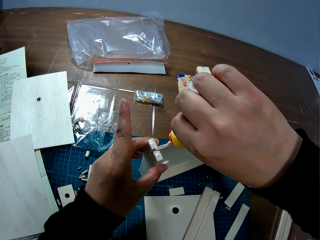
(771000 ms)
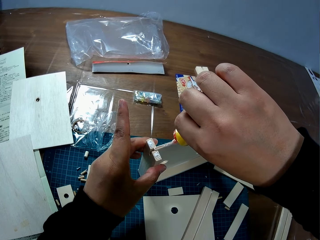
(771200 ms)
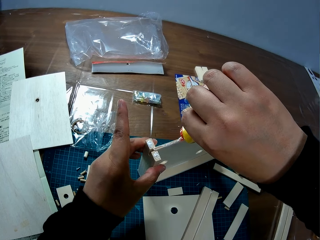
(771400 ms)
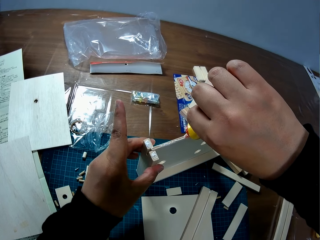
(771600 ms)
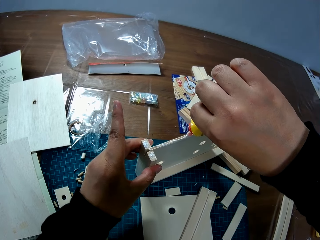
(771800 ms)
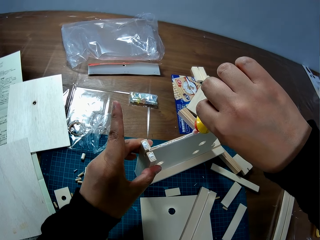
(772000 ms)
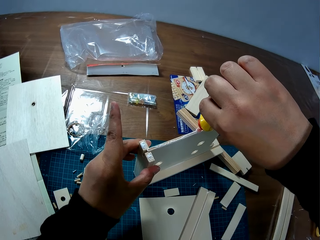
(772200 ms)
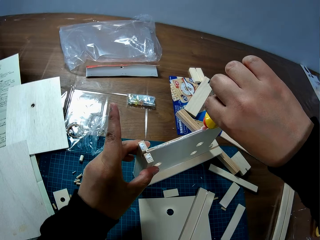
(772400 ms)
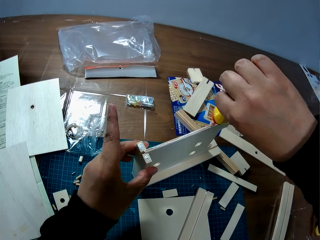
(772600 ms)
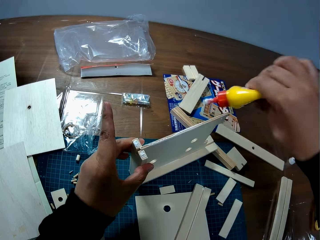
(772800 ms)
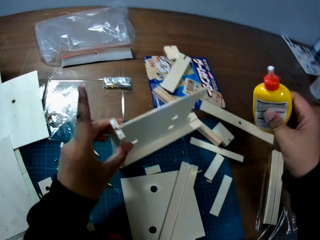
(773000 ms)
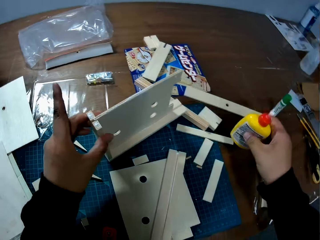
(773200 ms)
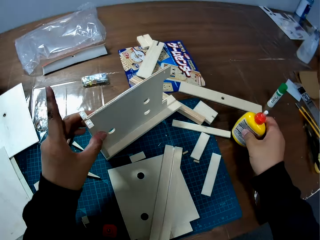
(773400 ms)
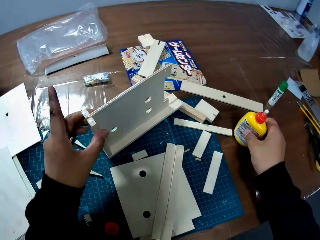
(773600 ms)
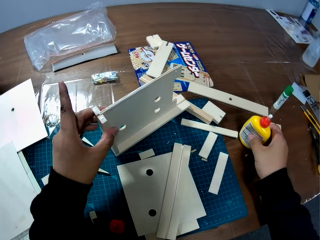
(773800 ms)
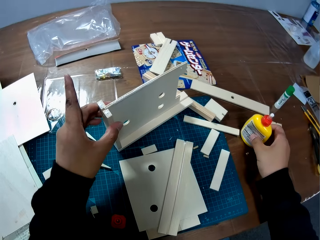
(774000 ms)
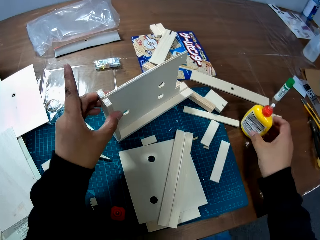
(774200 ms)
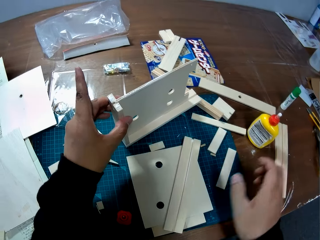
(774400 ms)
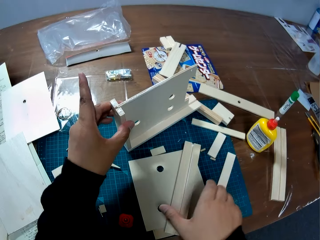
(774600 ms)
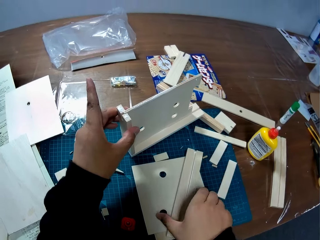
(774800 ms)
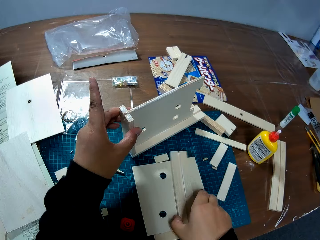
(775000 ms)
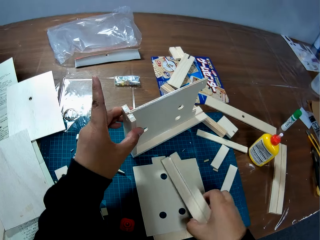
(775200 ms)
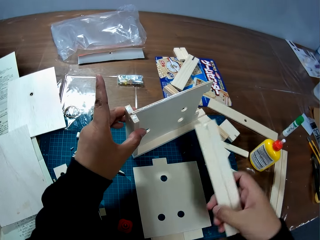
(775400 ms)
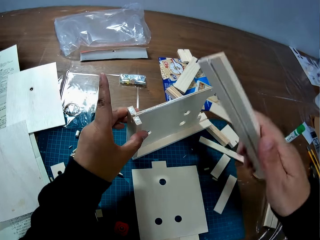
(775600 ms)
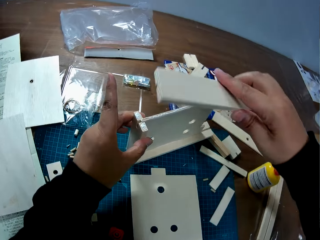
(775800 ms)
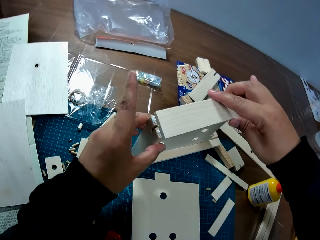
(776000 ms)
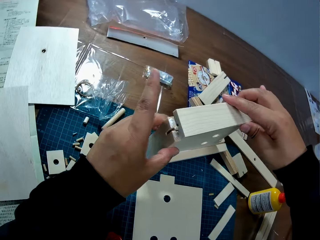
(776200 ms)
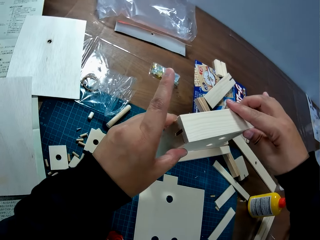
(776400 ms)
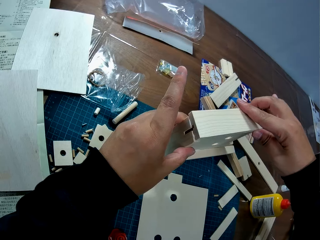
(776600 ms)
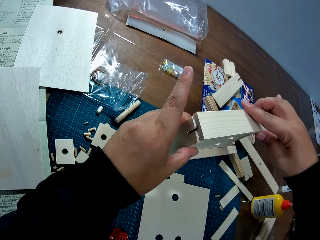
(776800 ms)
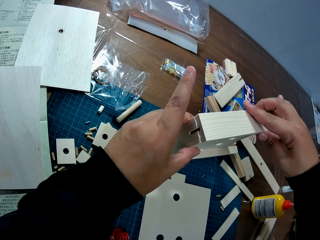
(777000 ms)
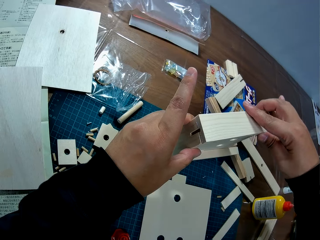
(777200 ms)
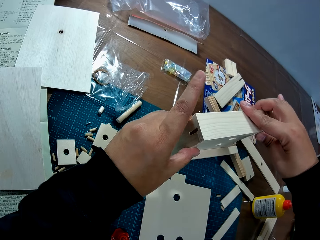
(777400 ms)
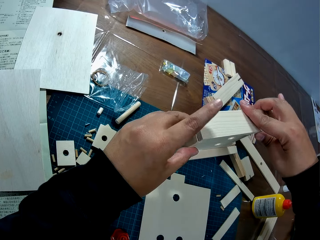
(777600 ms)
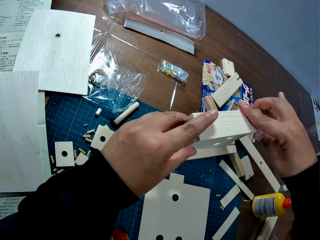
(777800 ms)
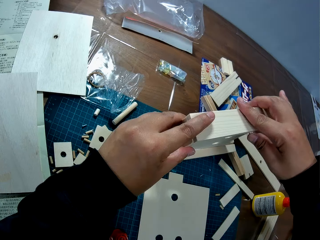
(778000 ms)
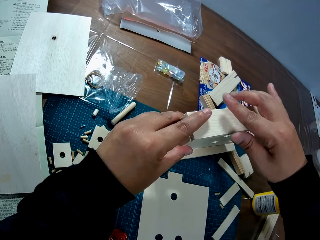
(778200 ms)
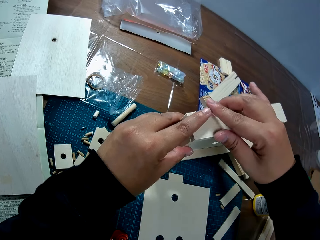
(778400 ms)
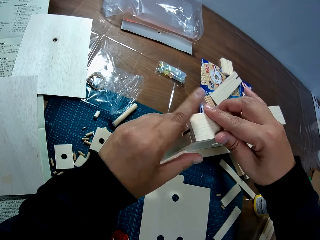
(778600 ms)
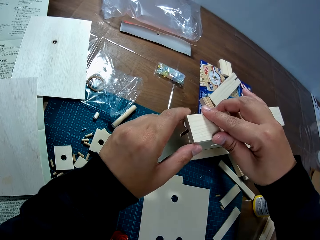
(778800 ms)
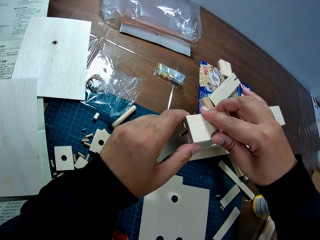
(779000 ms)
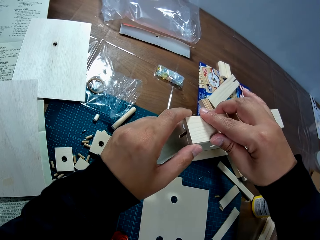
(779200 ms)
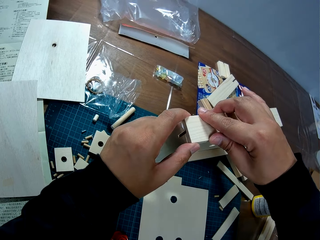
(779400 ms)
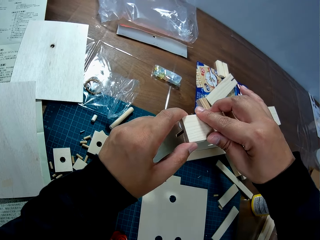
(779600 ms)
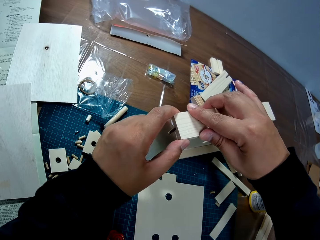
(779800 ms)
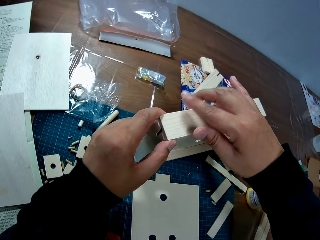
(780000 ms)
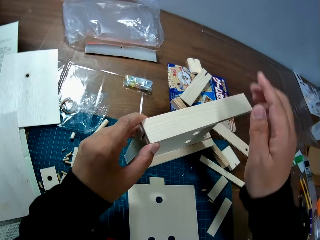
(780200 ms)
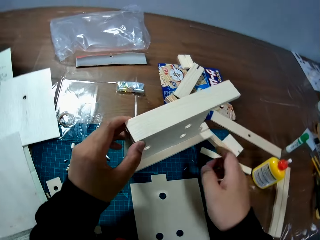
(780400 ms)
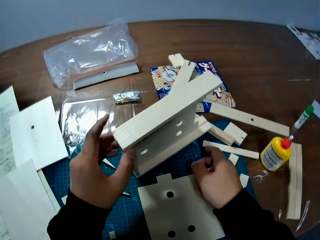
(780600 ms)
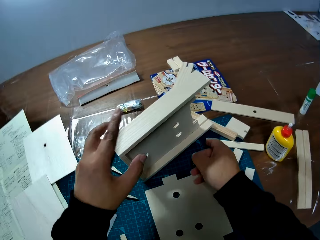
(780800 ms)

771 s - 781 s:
The camera wearer drops the bottle of glue on the table. He picks up a piece of wood from the table with his right hand. He attaches the piece of wood to the woodwork.

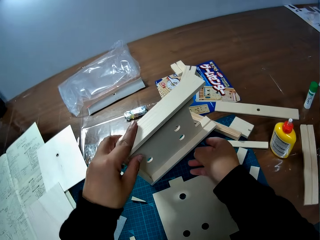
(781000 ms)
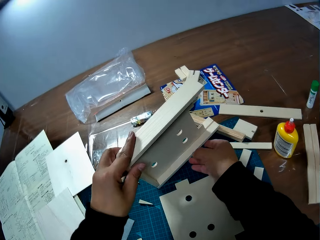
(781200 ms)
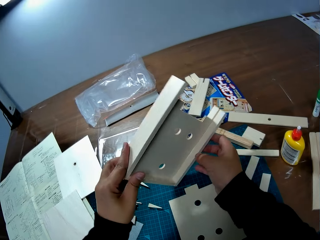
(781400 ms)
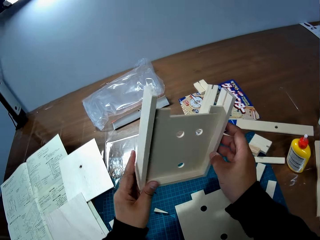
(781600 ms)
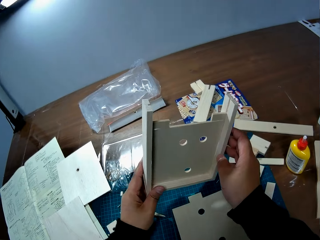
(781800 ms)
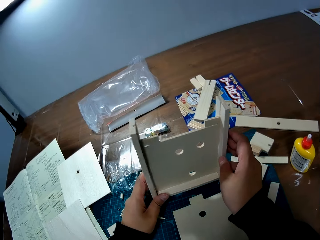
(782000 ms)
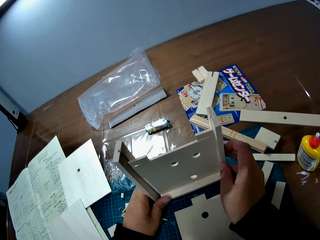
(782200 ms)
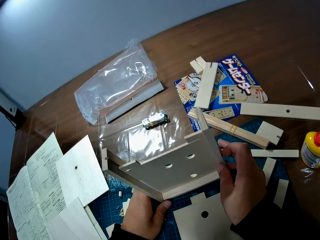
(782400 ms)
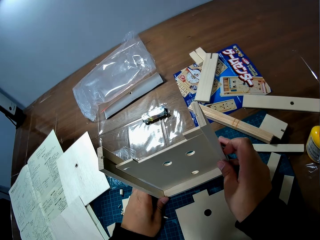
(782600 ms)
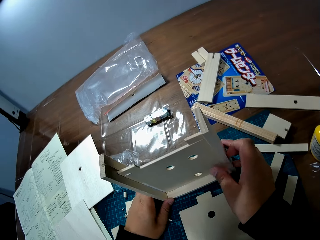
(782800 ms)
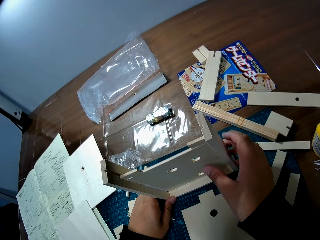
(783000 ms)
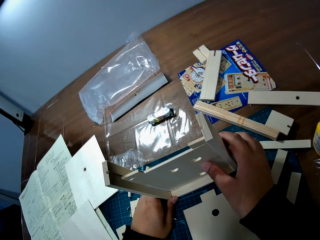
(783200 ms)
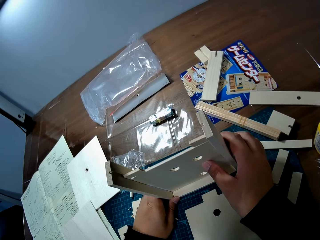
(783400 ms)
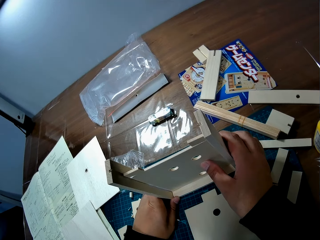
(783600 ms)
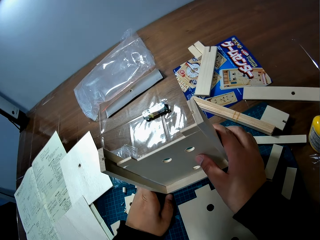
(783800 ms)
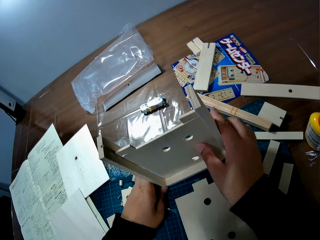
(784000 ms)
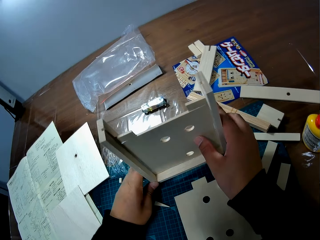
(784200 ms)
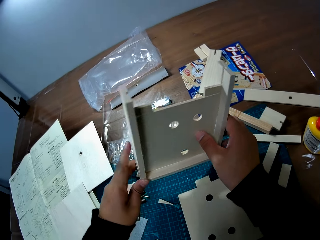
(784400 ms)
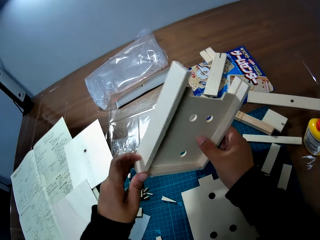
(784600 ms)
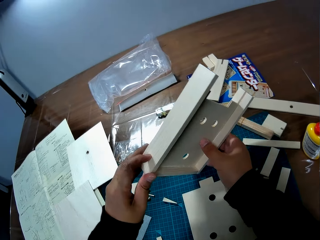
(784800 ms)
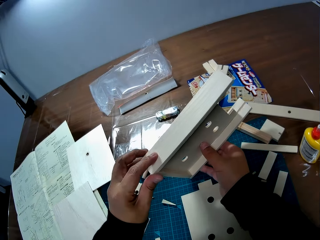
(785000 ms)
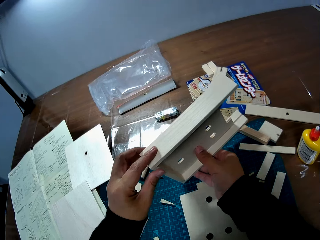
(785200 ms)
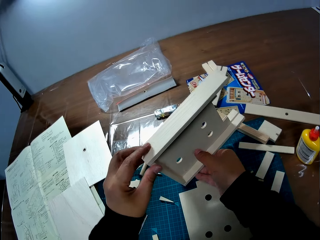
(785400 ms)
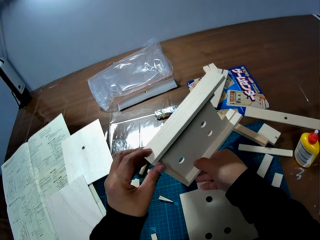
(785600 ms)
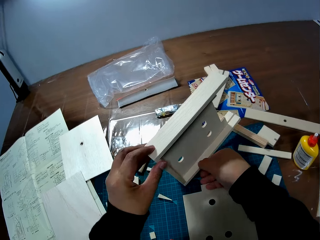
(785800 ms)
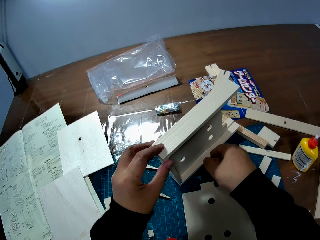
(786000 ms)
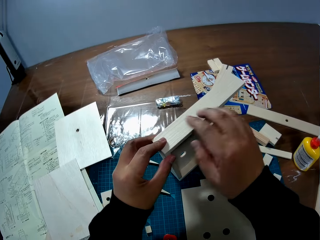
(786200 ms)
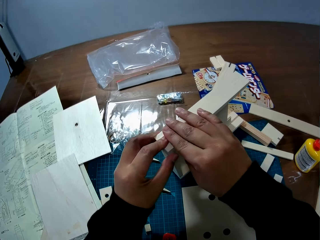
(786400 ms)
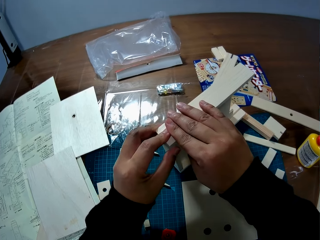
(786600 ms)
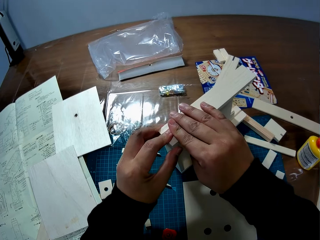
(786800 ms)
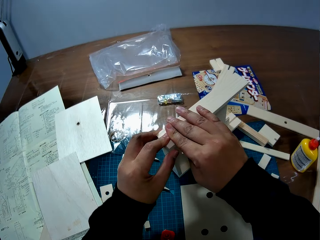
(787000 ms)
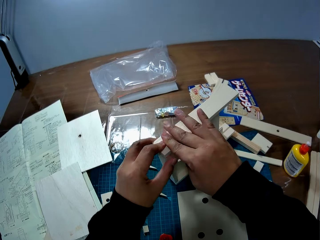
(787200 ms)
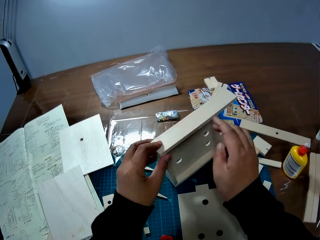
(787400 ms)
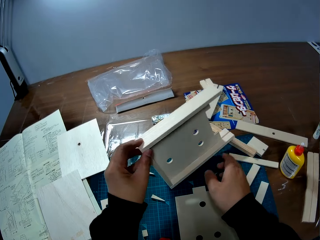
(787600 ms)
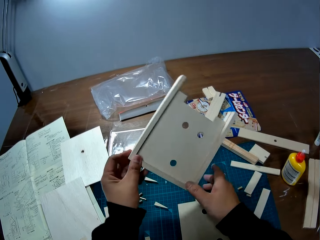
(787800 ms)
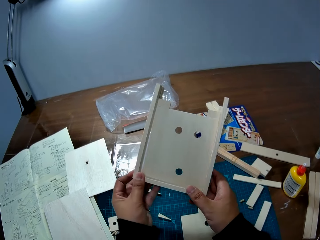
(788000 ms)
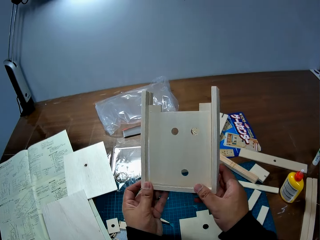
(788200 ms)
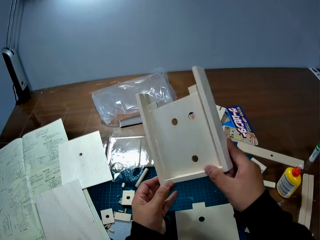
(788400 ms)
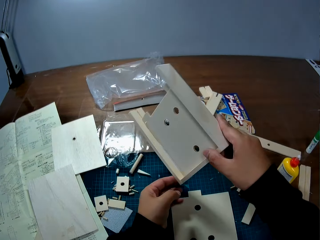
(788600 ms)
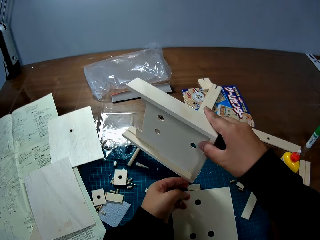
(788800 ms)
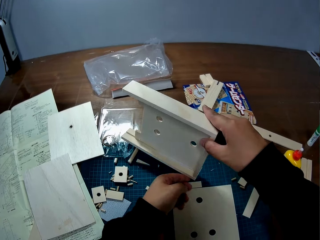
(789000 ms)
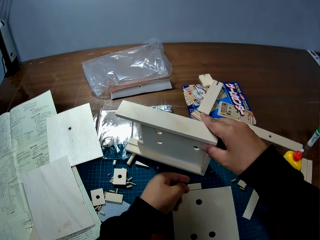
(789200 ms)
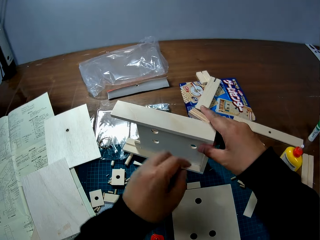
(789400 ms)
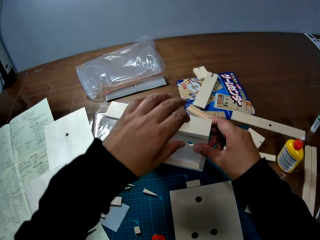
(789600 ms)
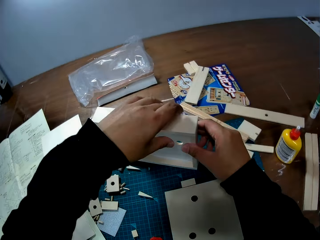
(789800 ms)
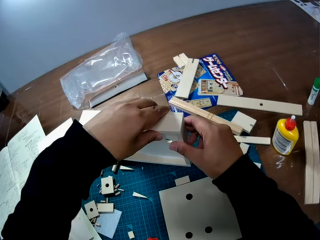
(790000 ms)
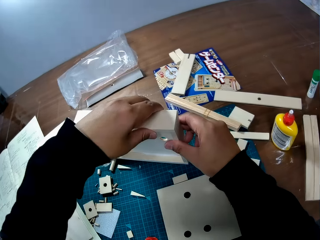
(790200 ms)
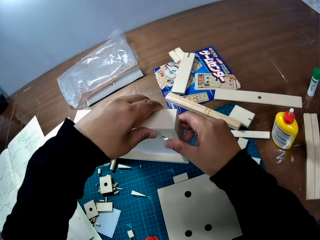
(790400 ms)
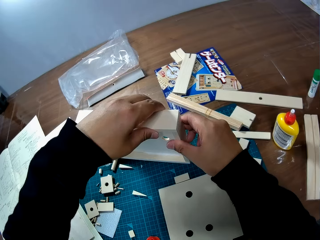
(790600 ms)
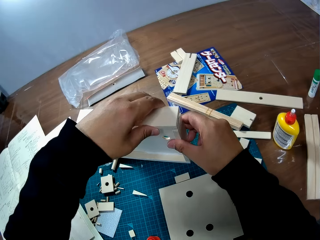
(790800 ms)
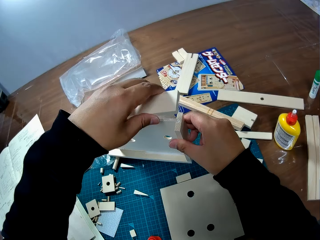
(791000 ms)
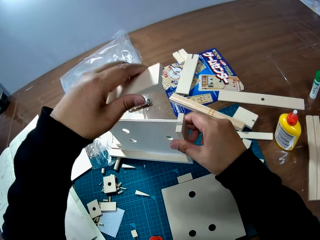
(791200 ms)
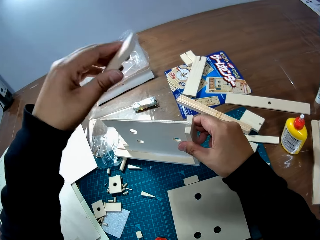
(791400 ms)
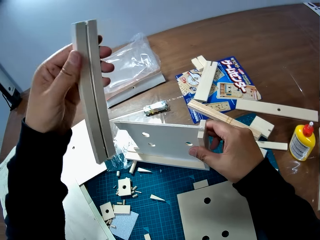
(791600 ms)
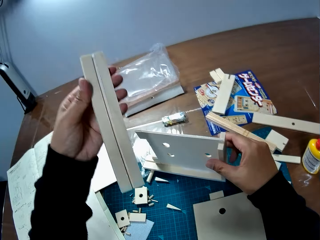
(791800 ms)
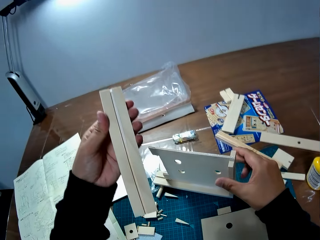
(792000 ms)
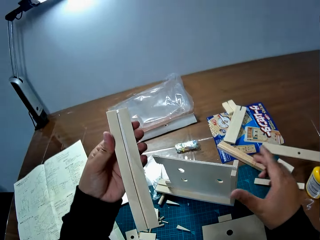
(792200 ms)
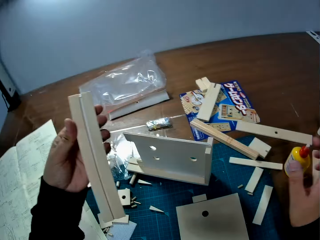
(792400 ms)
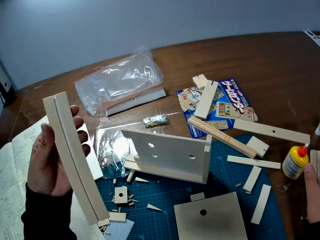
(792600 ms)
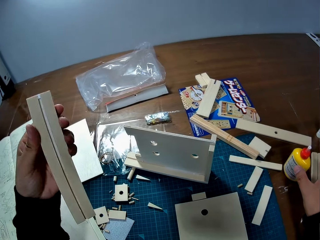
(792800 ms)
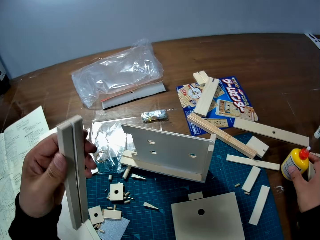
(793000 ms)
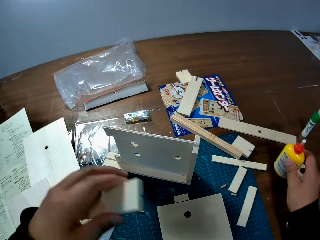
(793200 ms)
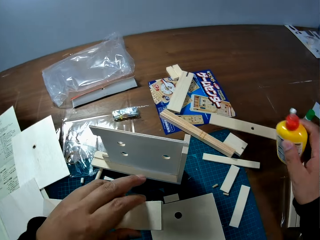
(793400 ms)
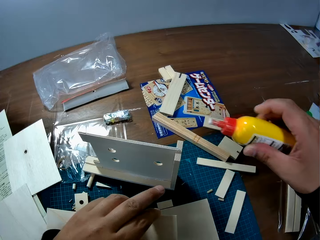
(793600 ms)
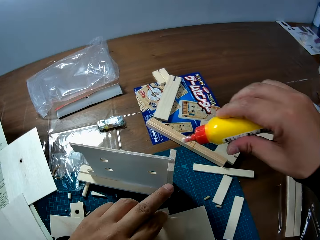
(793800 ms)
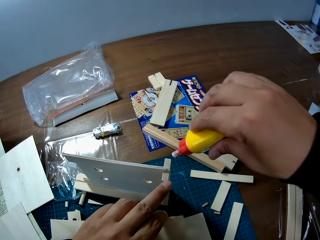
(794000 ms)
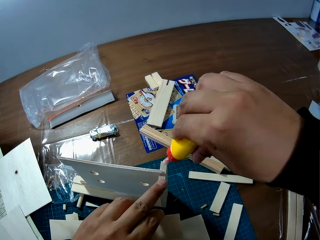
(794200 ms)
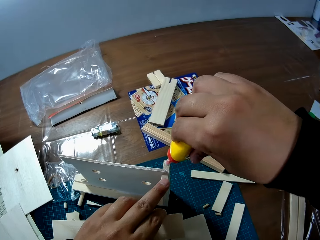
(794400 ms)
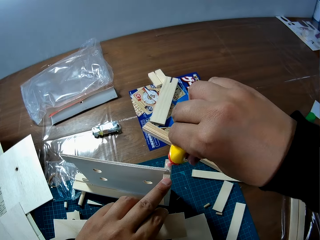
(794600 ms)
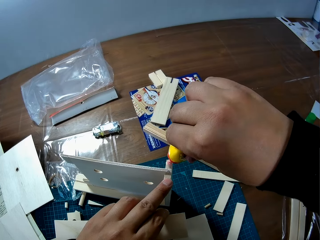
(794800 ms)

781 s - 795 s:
The camera wearer stands the woodwork on the table. He turns the model. He leans the woodwork by the side on the table. He turns the woodwork on the table upside down. He detaches a piece of wood from the woodwork with his left hand. He picks up the bottle of glue from the table with his right hand.
